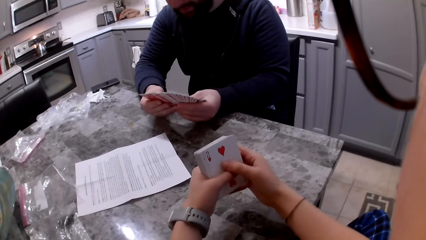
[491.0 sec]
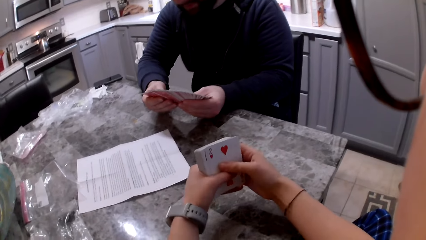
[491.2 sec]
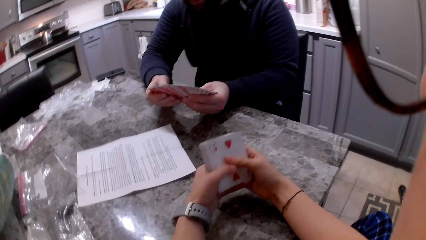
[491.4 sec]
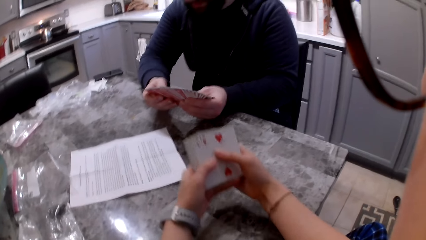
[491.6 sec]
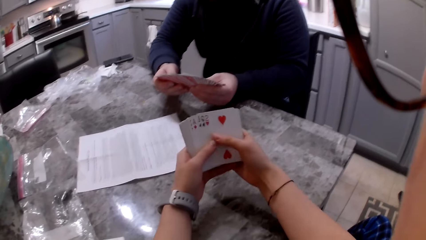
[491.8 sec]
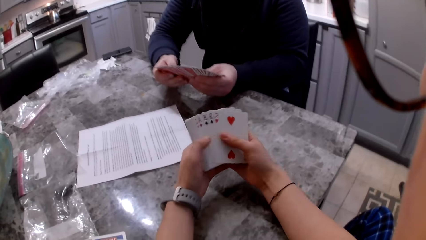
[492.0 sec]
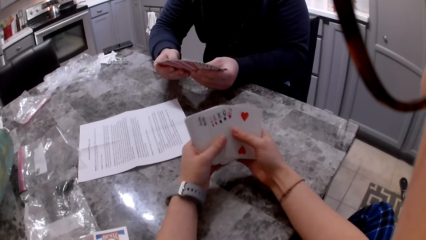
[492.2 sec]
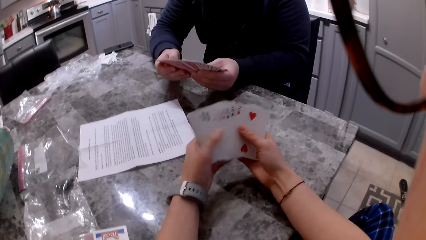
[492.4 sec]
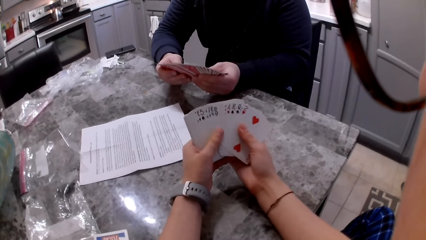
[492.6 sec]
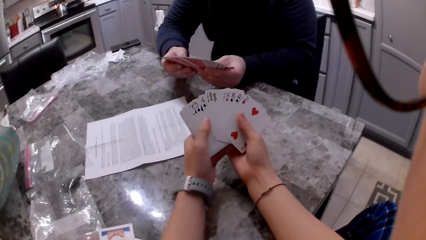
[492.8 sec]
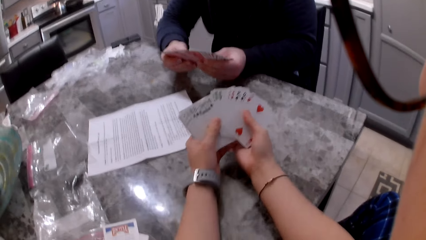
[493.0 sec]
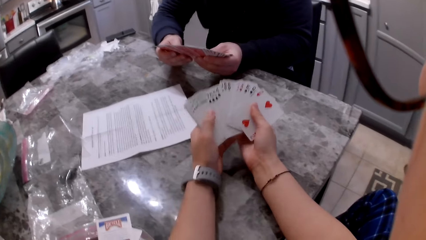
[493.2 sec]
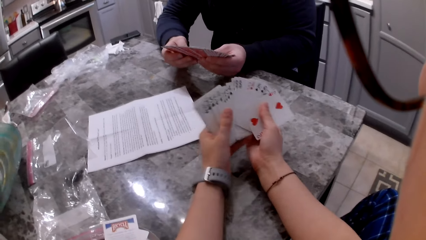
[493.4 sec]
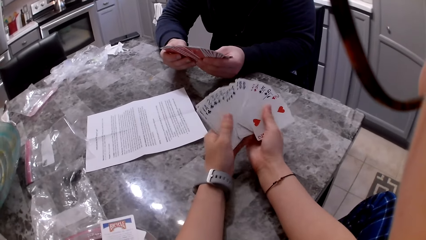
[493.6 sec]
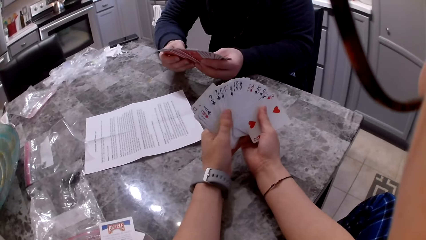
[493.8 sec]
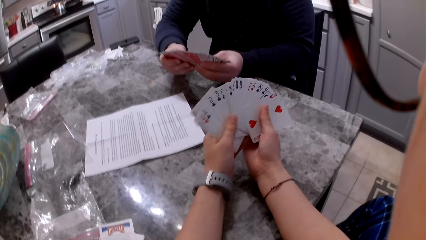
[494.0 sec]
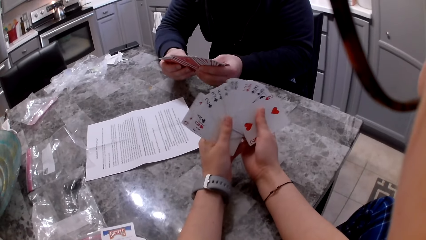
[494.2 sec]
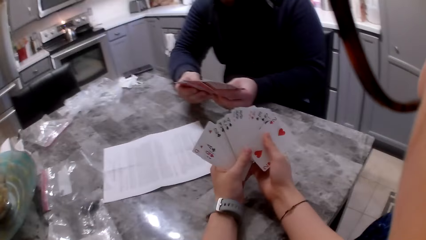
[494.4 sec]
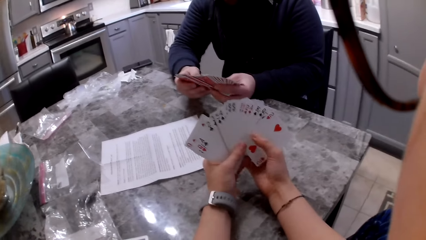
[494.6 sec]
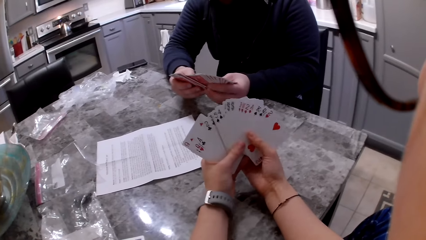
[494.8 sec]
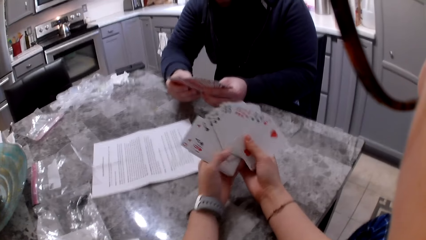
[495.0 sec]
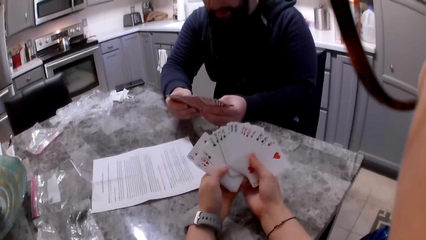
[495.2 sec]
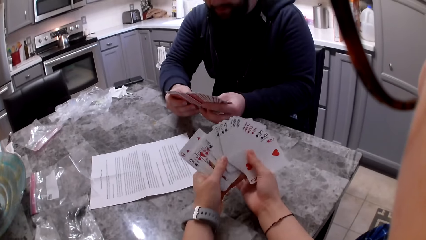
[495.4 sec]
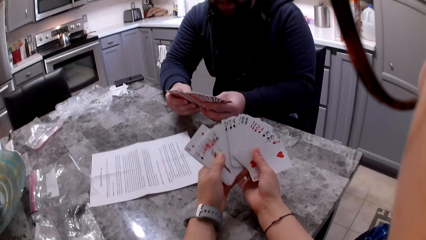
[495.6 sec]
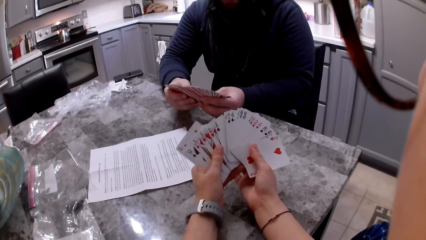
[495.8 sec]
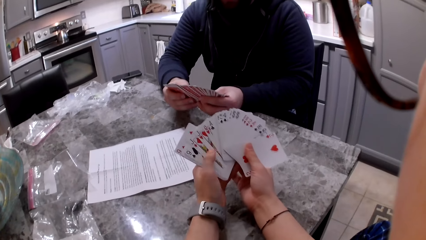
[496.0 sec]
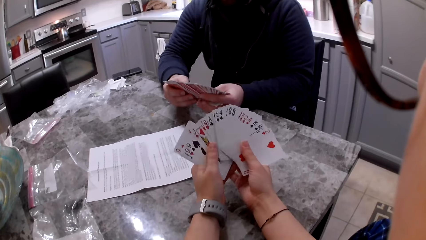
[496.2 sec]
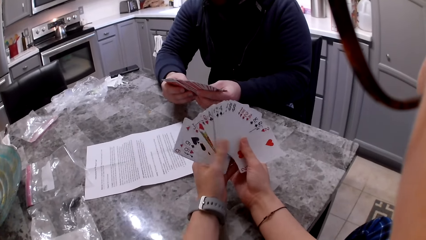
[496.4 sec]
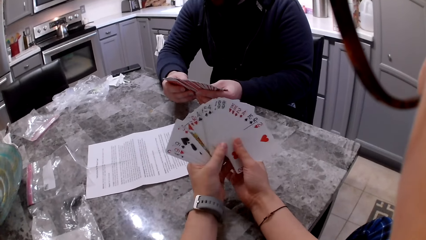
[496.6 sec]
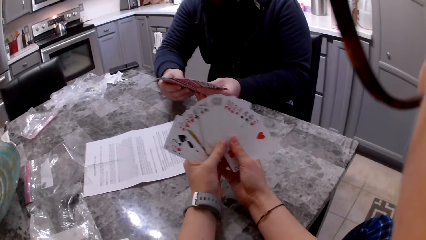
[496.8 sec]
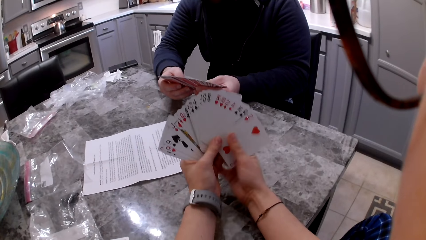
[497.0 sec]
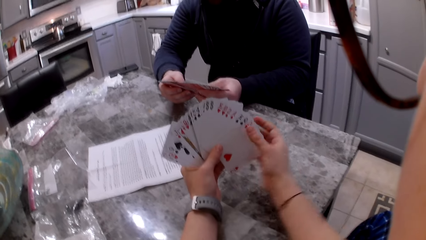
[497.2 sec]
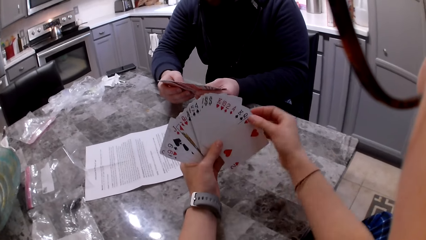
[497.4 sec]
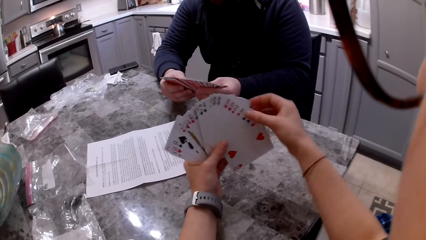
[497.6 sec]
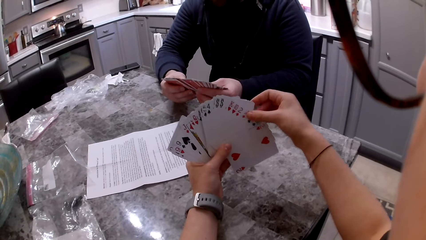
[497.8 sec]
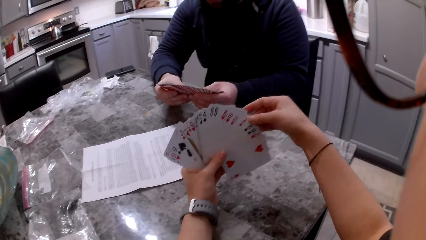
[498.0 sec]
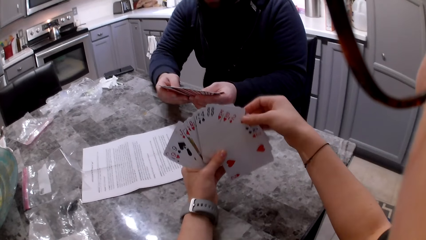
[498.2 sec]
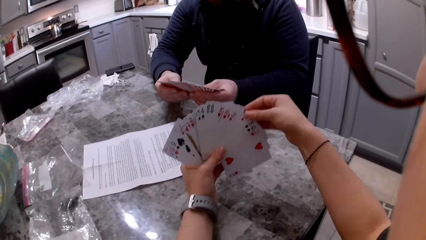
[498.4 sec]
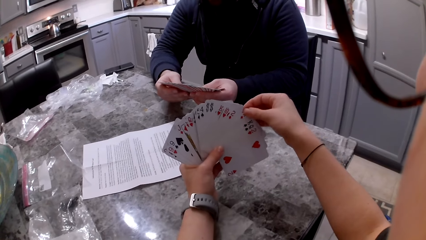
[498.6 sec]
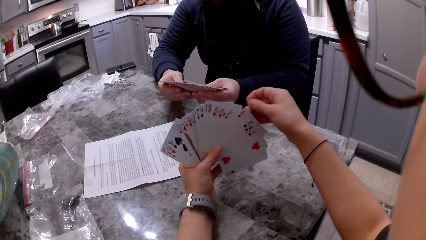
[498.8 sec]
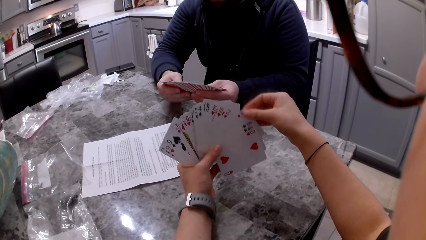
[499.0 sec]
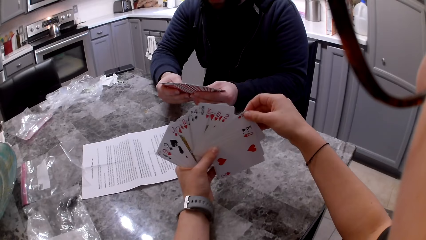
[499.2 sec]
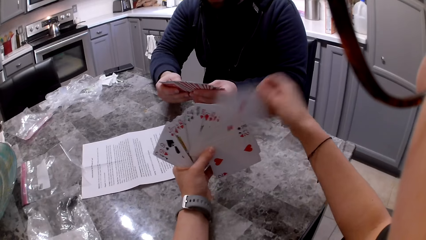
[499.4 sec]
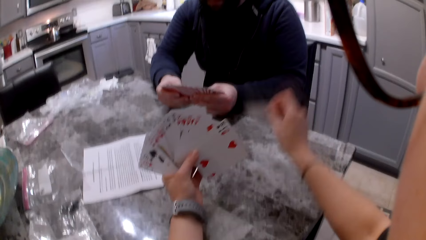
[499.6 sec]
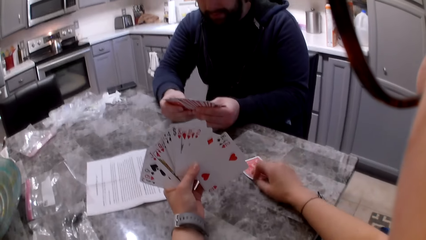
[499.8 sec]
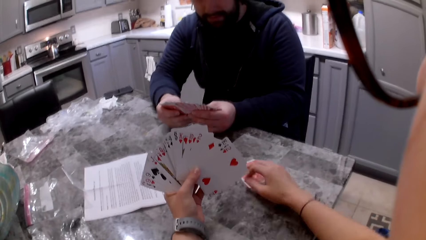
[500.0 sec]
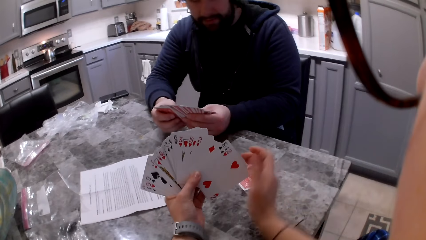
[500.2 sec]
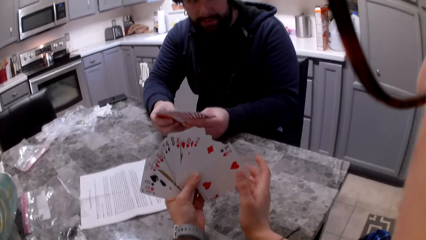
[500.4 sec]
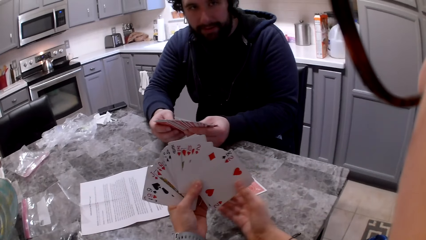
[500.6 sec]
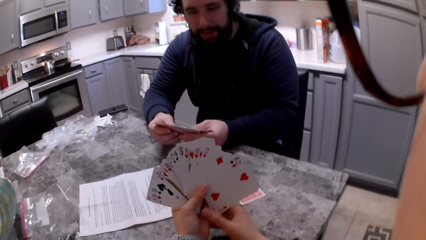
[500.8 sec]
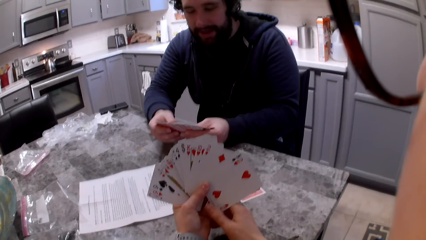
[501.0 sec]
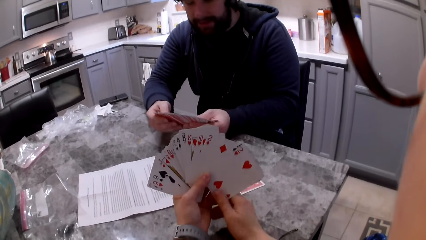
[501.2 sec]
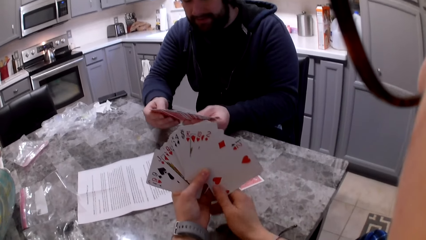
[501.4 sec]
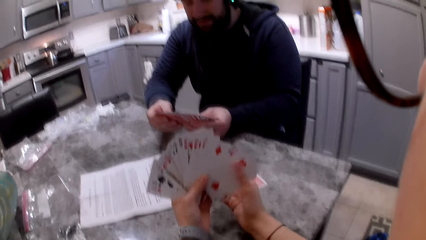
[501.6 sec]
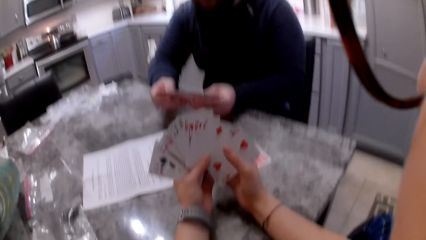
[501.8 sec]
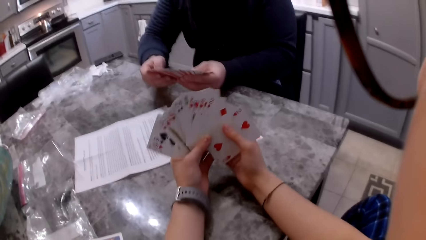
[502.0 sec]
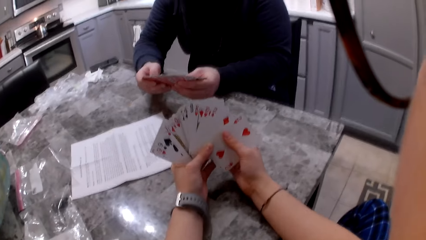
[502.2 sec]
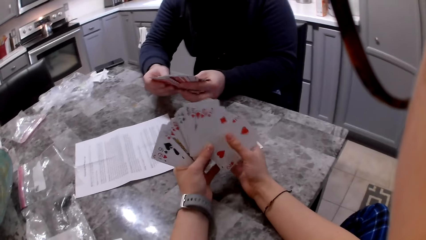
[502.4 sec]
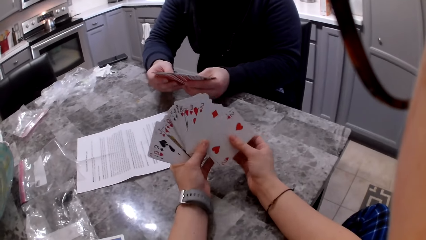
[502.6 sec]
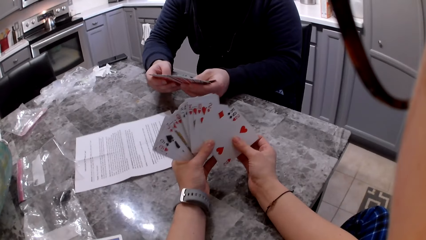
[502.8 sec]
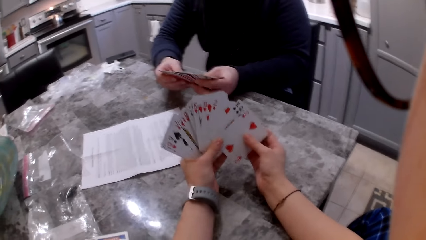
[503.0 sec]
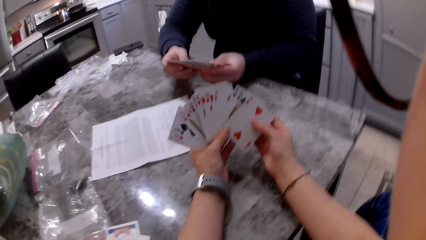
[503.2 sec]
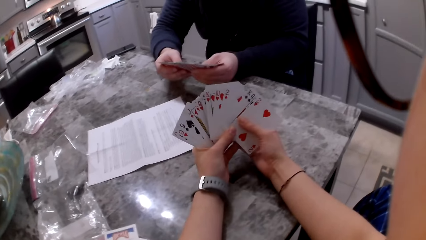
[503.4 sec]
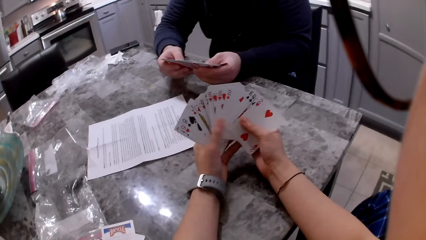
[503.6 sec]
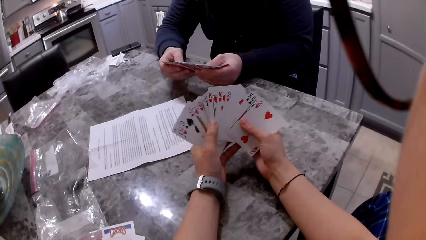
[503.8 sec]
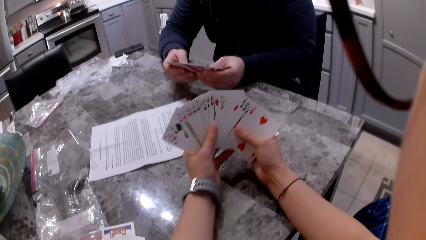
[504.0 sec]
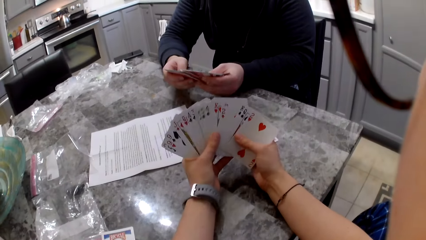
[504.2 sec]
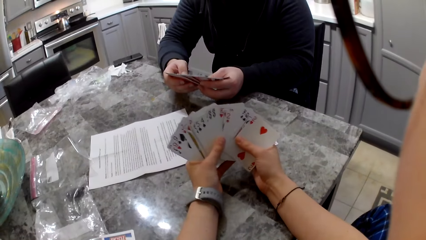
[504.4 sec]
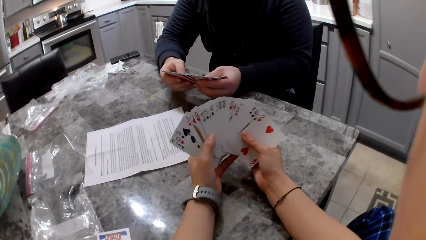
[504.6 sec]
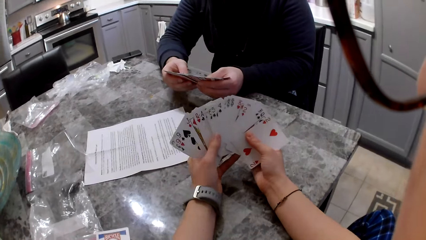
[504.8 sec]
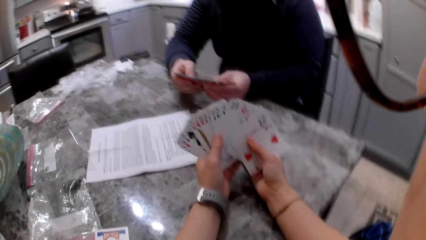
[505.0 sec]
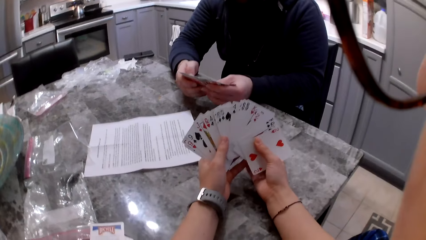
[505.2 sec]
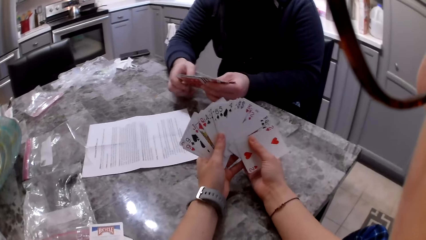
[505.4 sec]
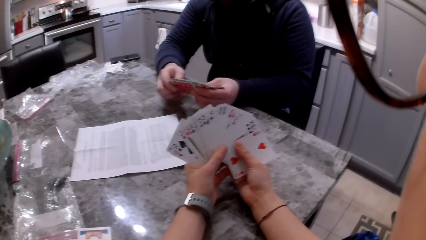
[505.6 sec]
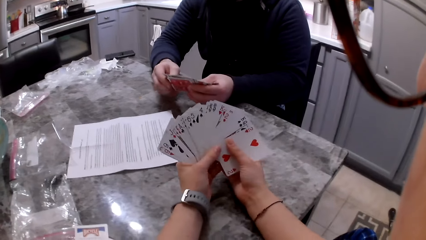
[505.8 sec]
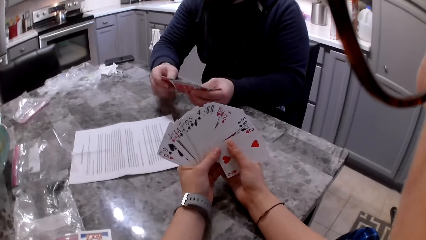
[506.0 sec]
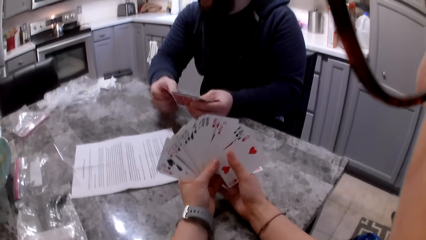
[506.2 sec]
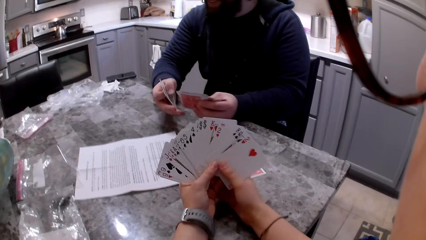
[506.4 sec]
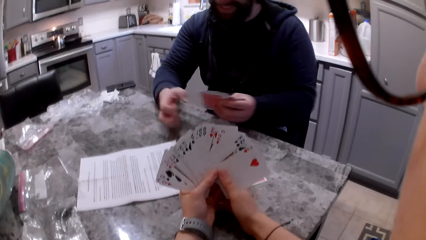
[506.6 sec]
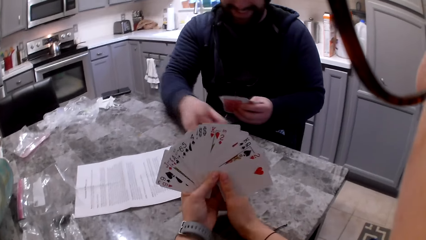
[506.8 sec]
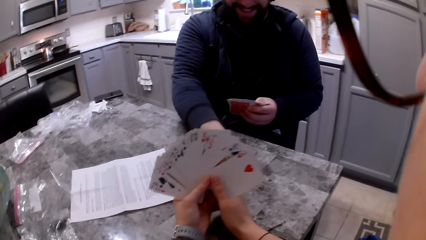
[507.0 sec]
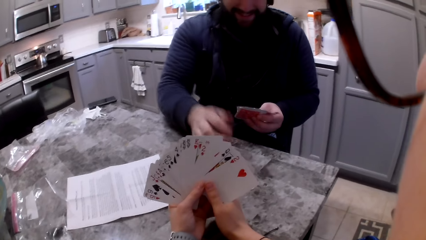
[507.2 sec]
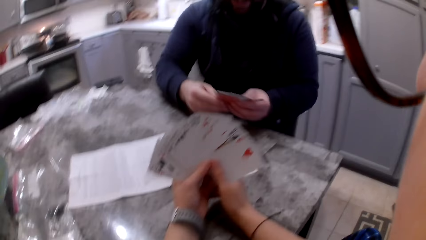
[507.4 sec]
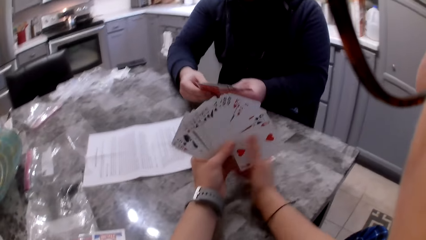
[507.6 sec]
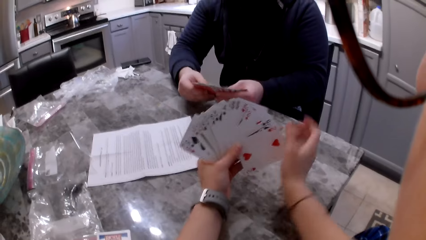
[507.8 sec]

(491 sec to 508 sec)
The camera wearer shuffles the cards in her hand. She picks up a card with her right hand. She drops the card on the counter or table. A man shuffles cards in his hands. The camera wearer shuffles the cards in her hand. The man picks up the card with his right hand. He drops the card on the counter.
